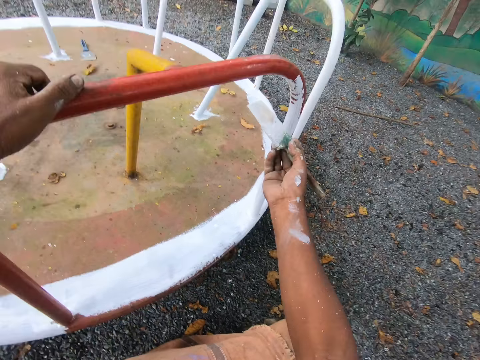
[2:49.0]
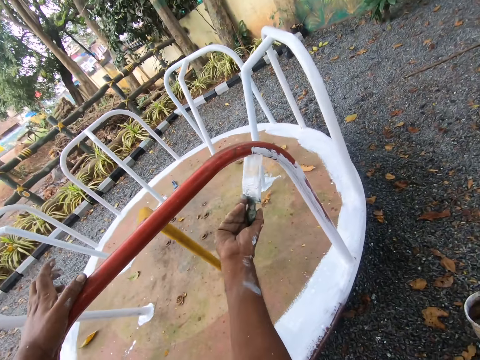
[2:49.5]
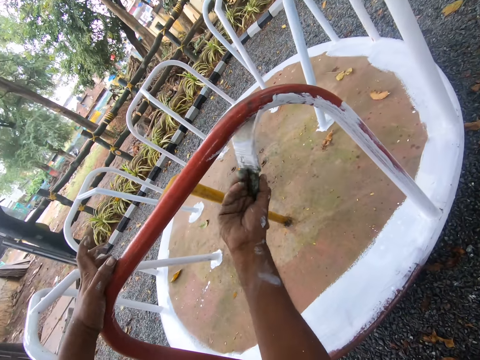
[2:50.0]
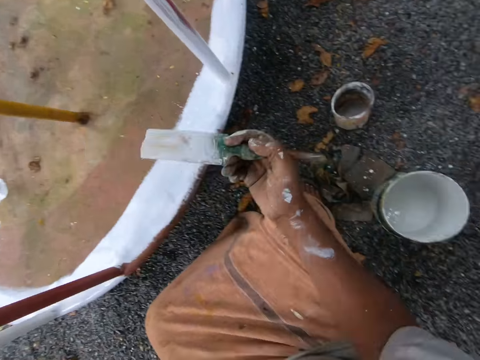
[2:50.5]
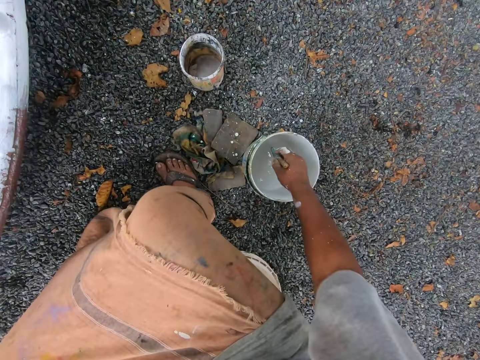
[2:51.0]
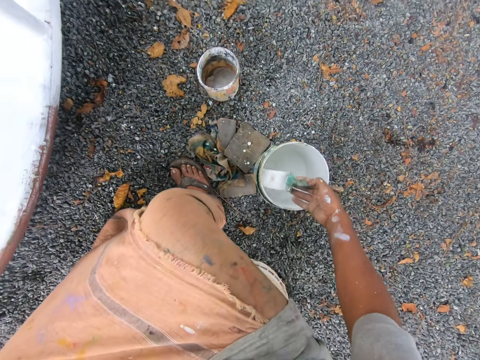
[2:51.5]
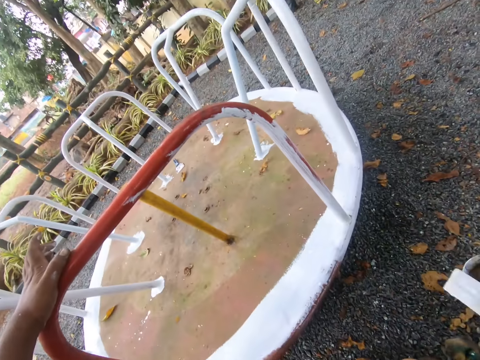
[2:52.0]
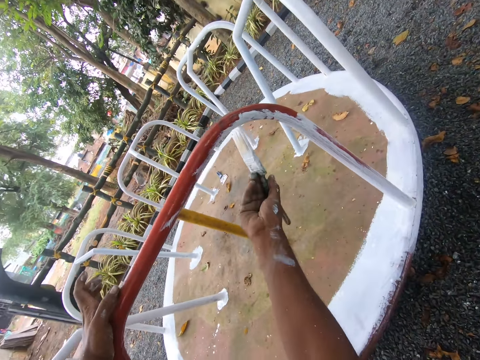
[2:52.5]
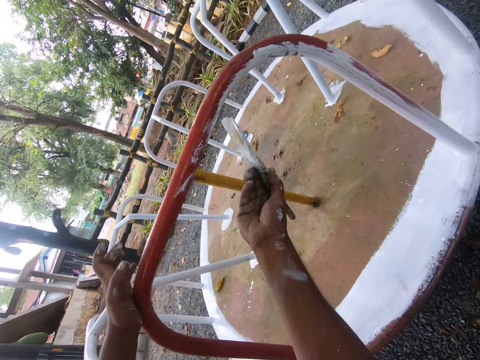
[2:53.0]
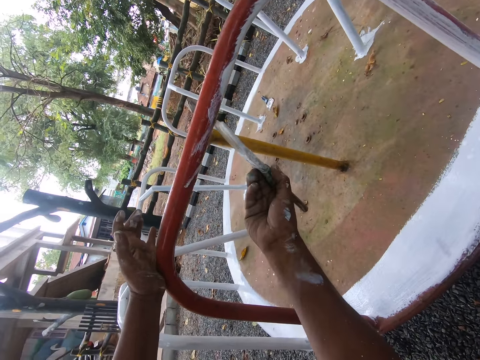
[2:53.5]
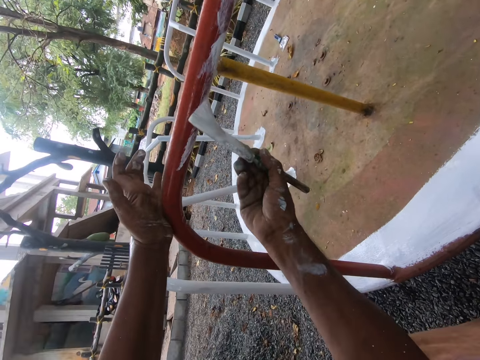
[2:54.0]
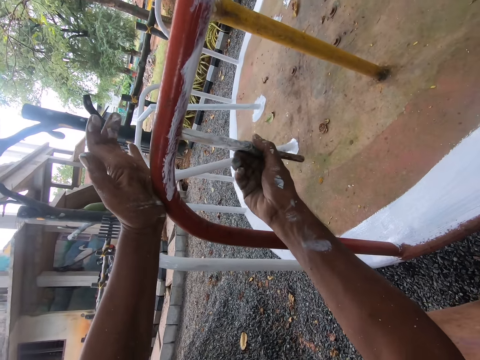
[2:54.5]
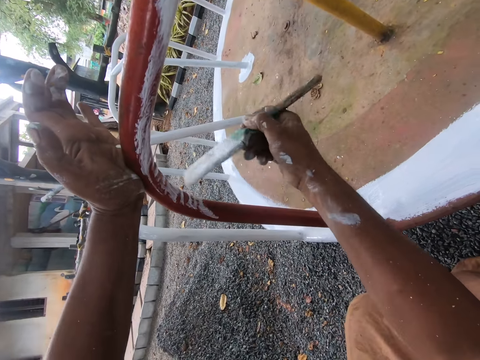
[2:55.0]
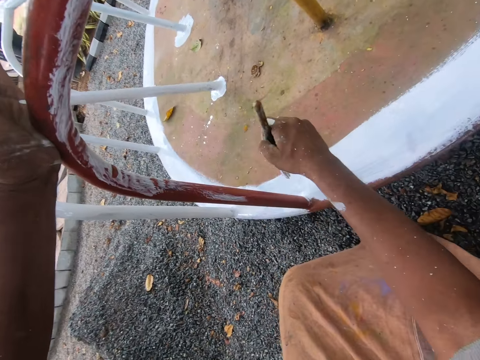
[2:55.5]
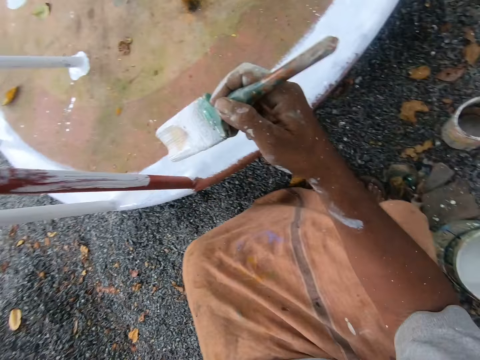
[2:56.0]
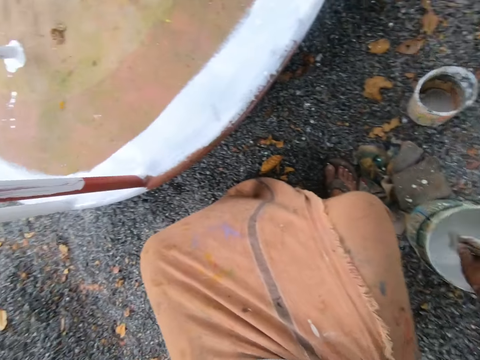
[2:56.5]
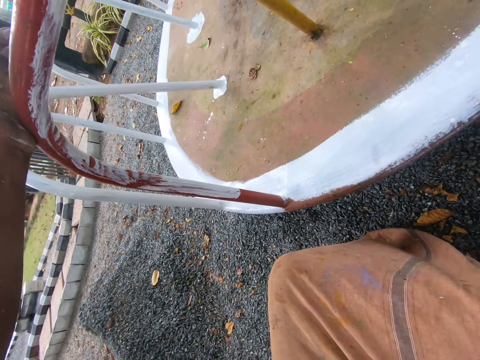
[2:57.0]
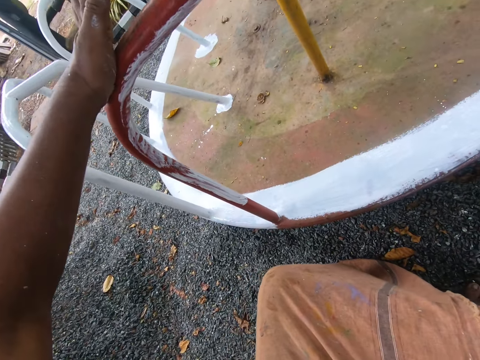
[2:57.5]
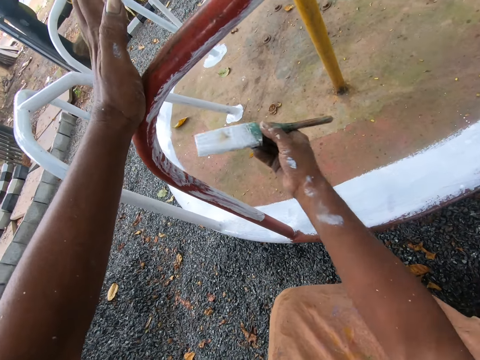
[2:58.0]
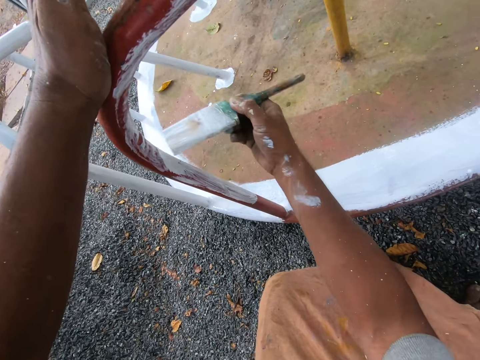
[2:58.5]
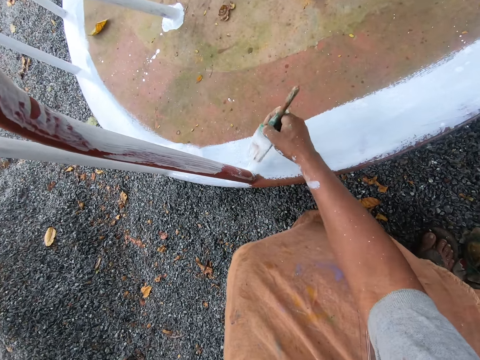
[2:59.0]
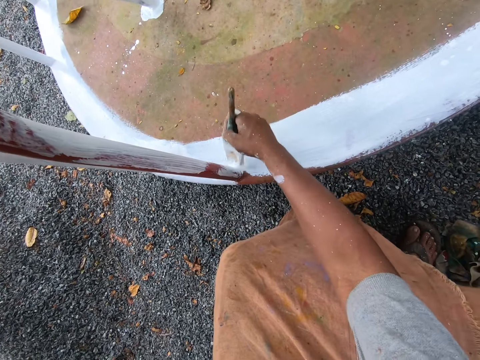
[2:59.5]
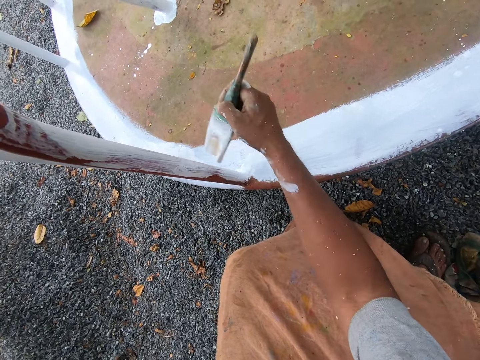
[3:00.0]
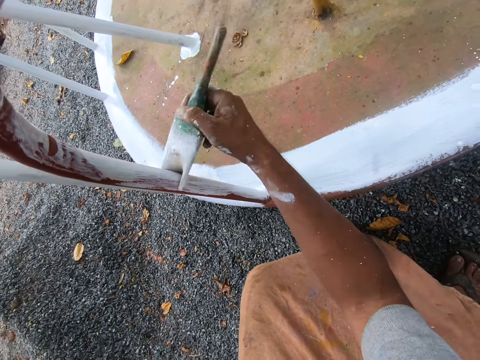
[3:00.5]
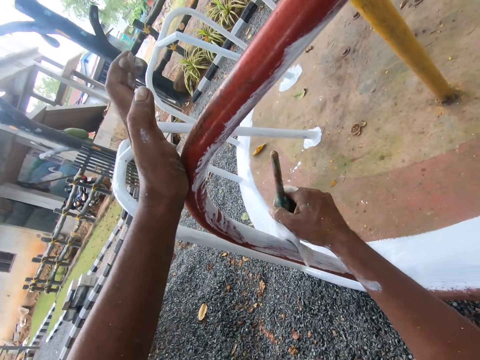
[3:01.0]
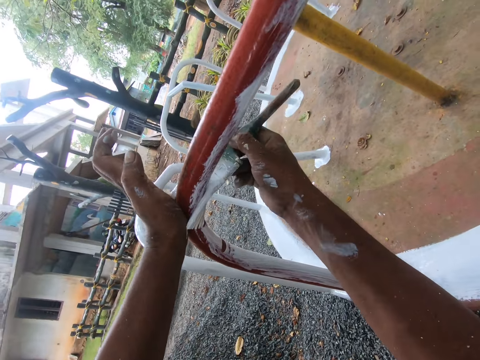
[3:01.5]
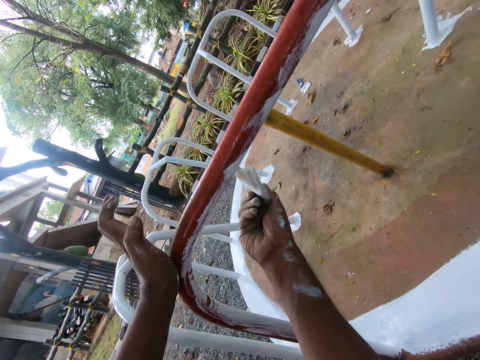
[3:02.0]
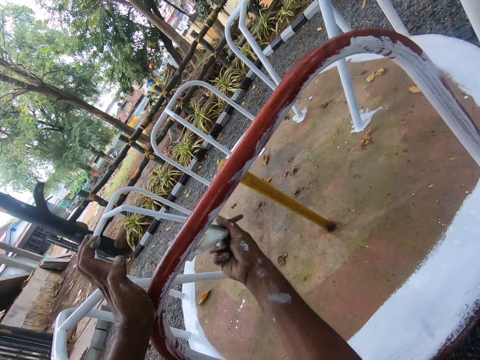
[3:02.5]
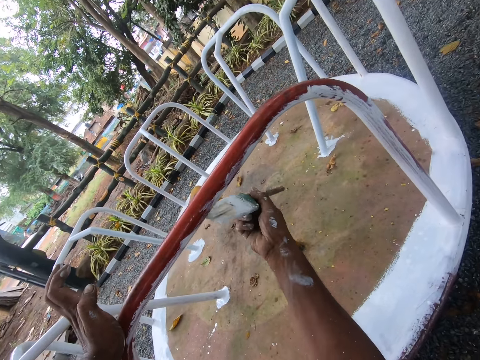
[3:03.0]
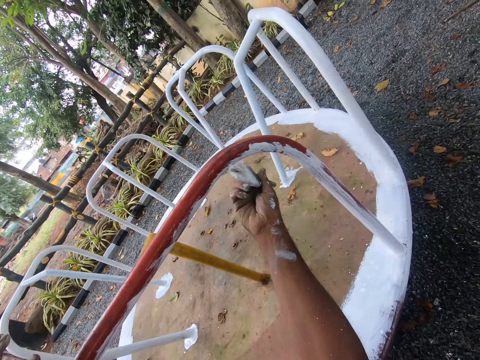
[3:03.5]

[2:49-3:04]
The camera wearer dips the paint brush in his right hand into the paint bucket on the ground. He stares at the swing. He paints the playground roundabout with the paint brush in his right hand. He dips the paint brush in his right hand into the paint bucket on the ground. He stares at the swing. He paints the playground roundabout with the paint brush in his right hand.

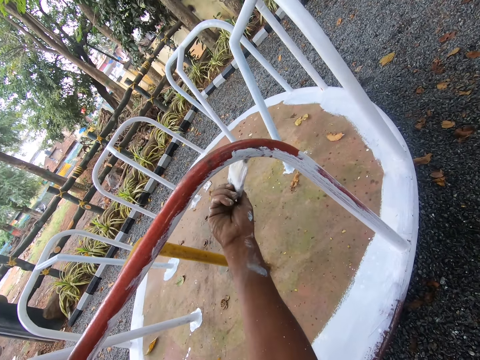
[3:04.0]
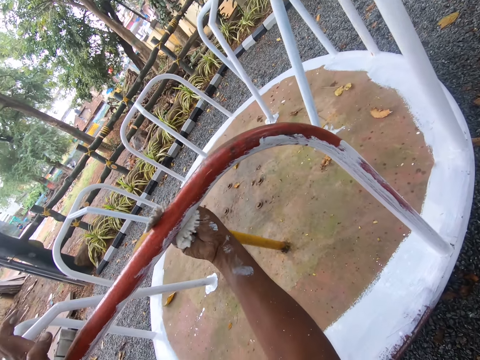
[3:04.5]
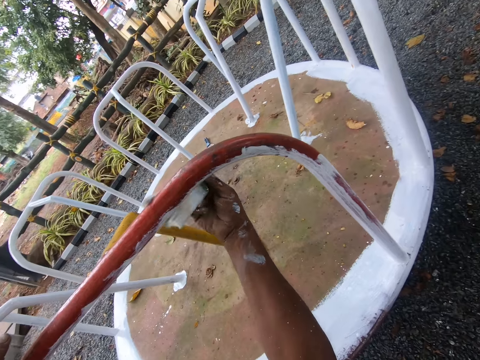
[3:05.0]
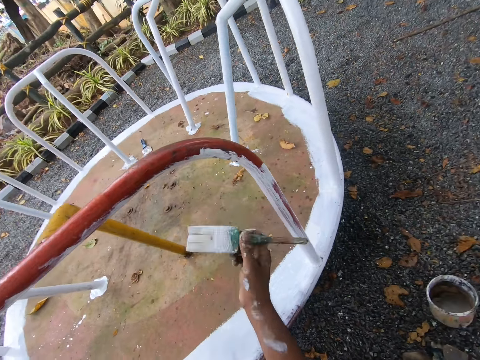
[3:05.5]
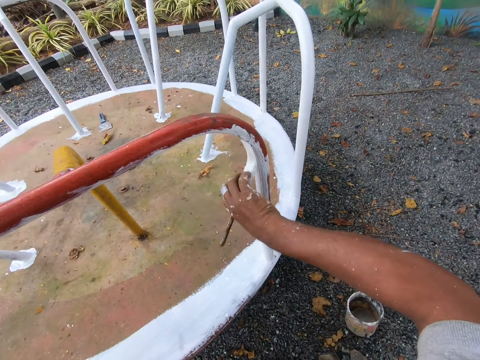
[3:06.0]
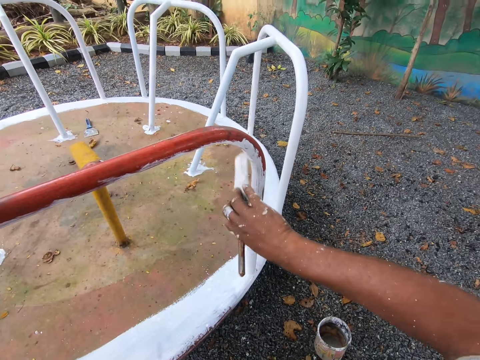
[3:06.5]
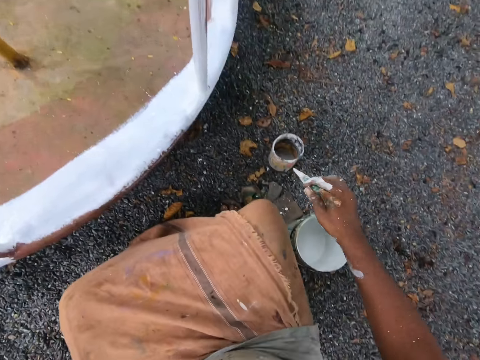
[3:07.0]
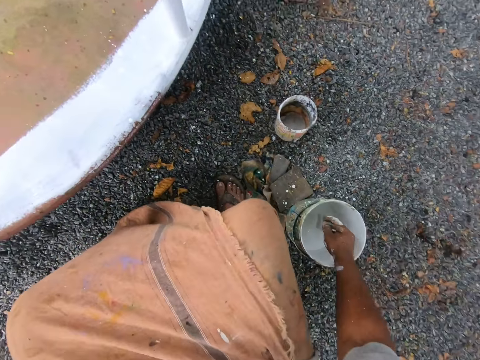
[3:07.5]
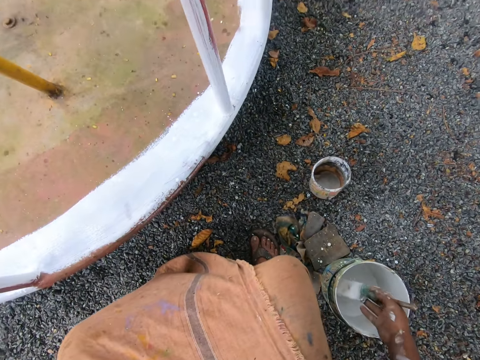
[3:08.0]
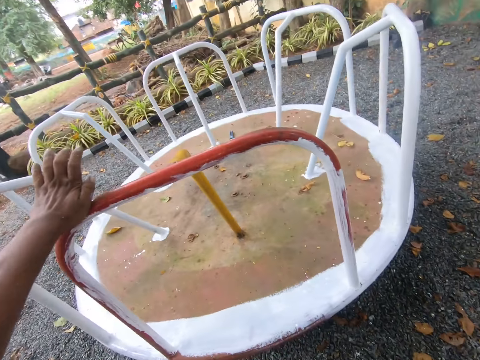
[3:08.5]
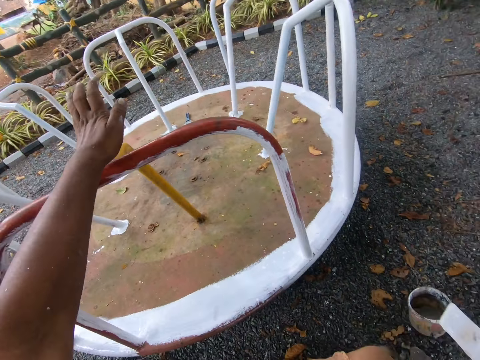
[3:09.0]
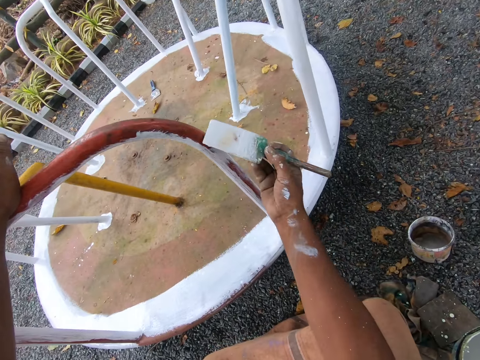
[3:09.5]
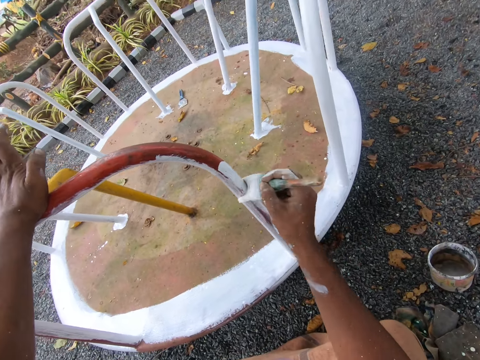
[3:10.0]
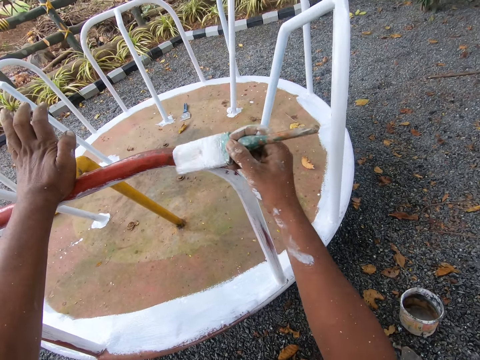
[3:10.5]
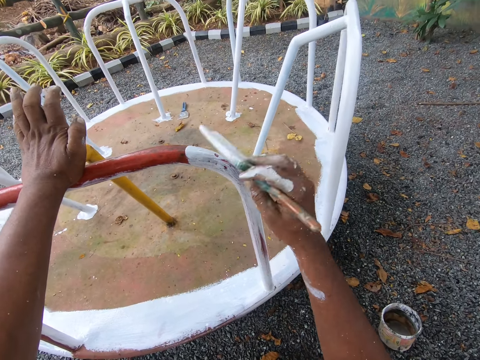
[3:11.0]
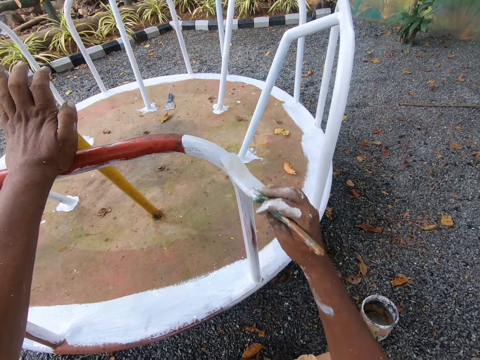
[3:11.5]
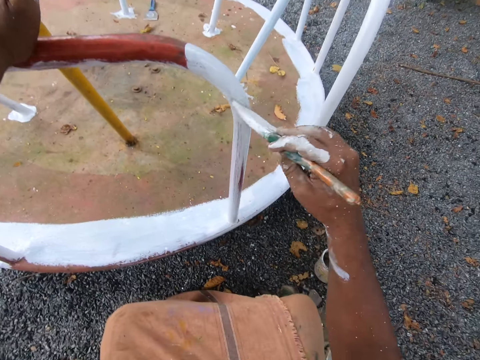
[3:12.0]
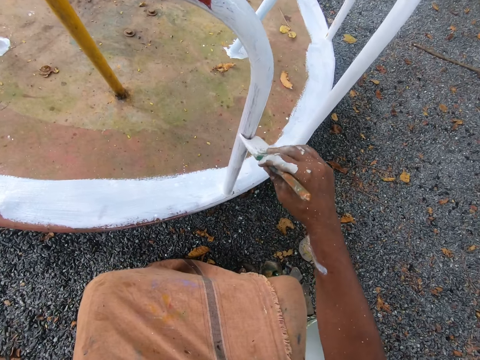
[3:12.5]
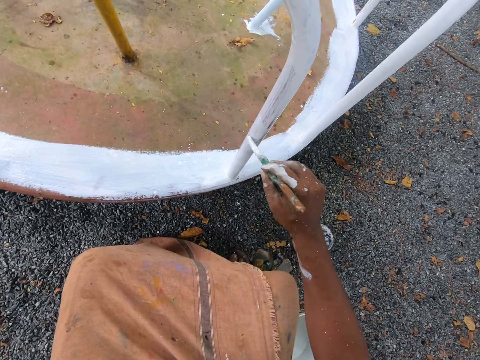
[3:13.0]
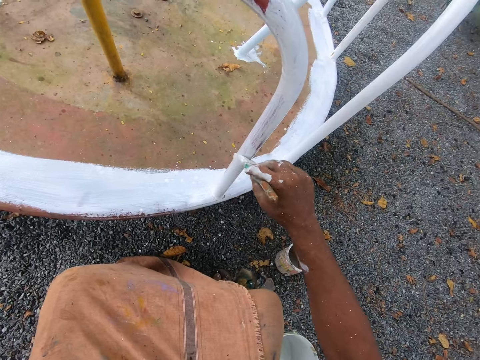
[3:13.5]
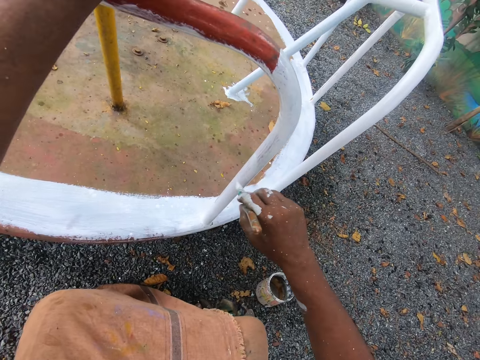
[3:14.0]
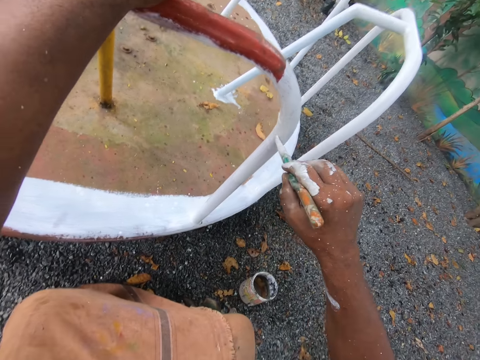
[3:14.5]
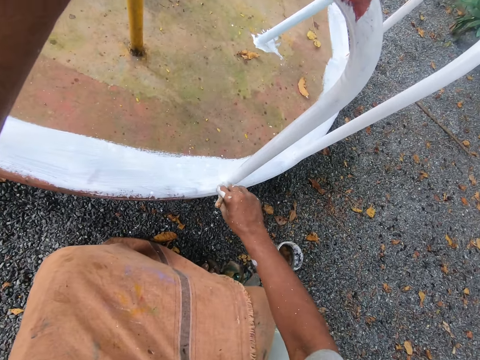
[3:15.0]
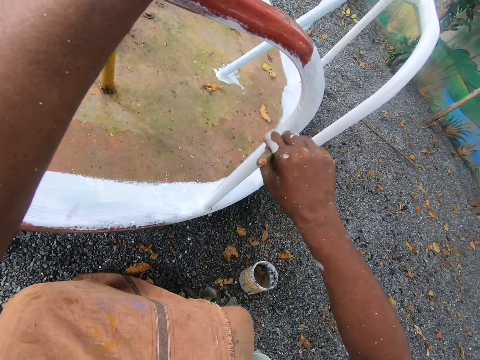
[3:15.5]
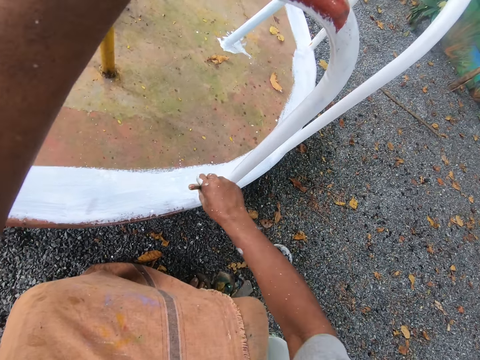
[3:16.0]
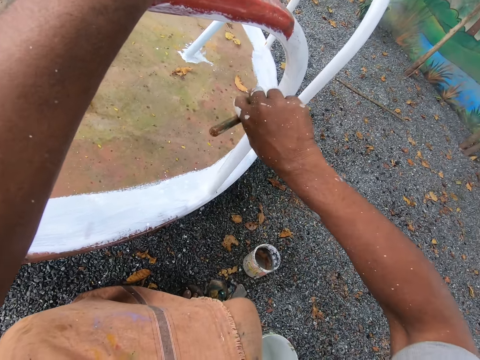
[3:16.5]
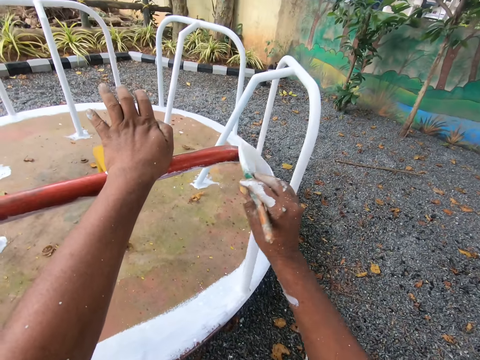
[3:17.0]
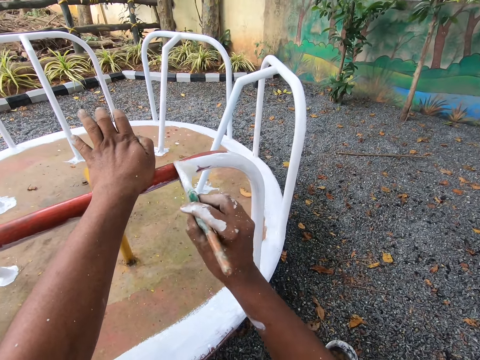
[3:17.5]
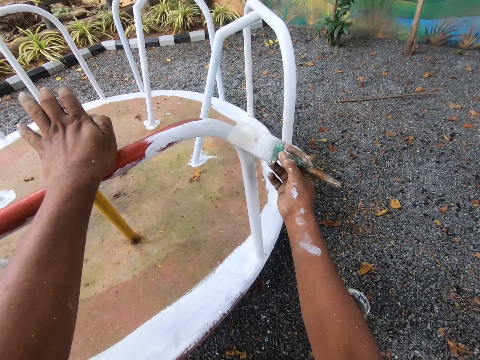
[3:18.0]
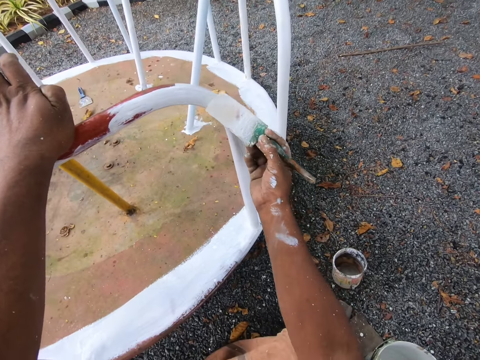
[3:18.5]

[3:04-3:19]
The camera wearer dips the paint brush in his right hand into the paint bucket on the ground. He stares at the swing. He paints the playground roundabout with the paint brush in his right hand.
